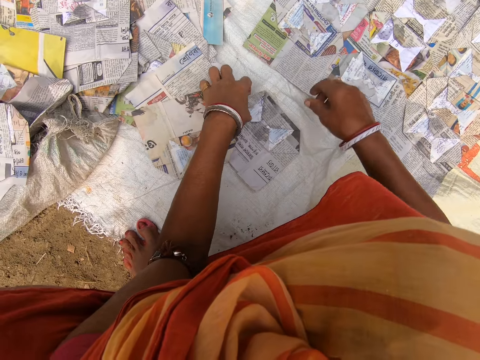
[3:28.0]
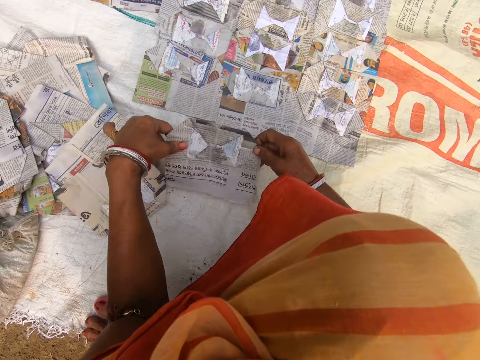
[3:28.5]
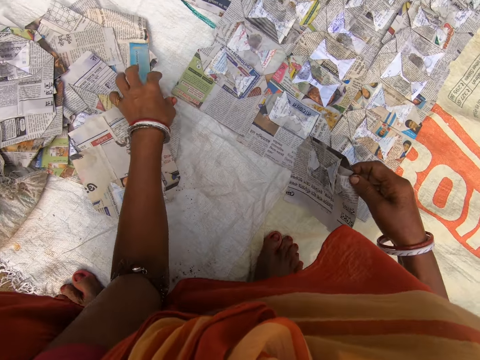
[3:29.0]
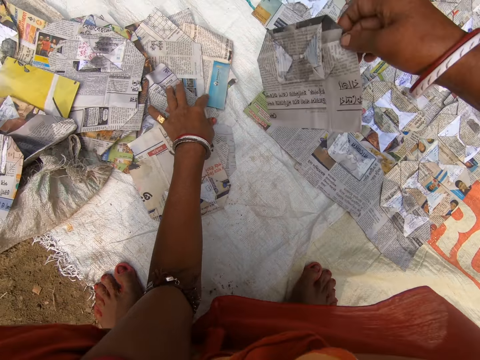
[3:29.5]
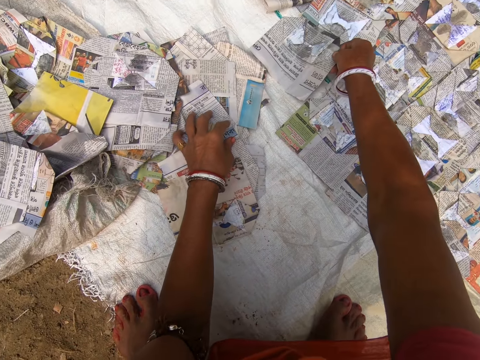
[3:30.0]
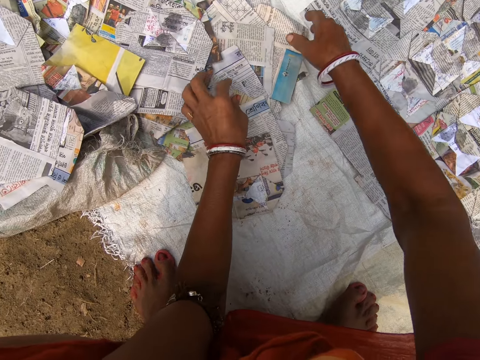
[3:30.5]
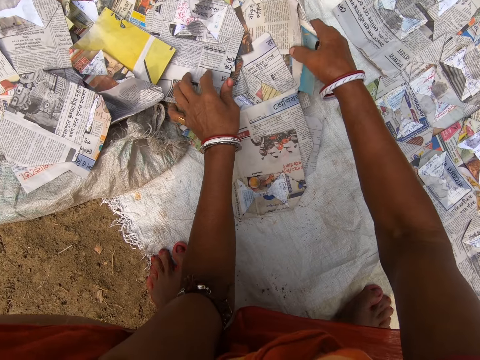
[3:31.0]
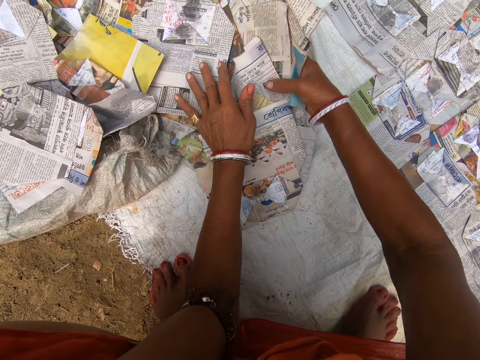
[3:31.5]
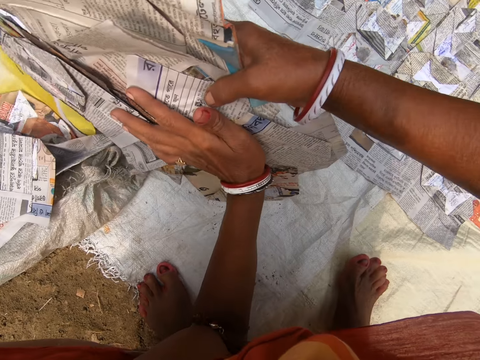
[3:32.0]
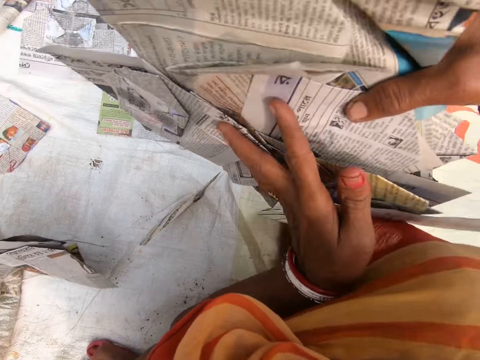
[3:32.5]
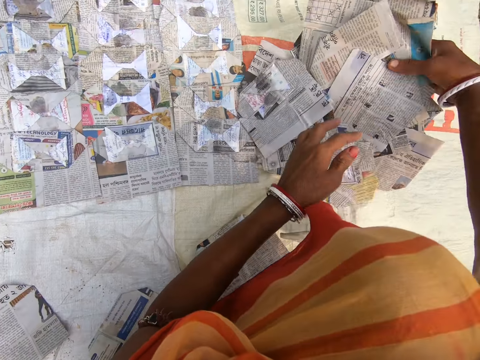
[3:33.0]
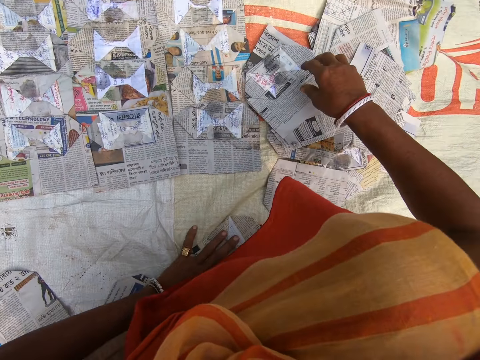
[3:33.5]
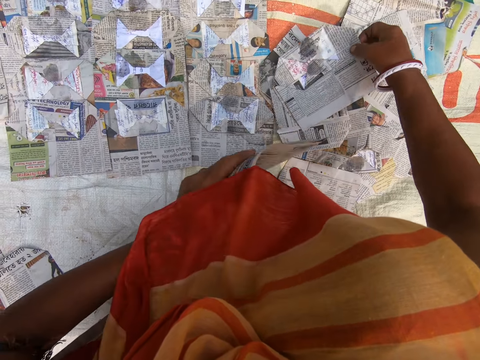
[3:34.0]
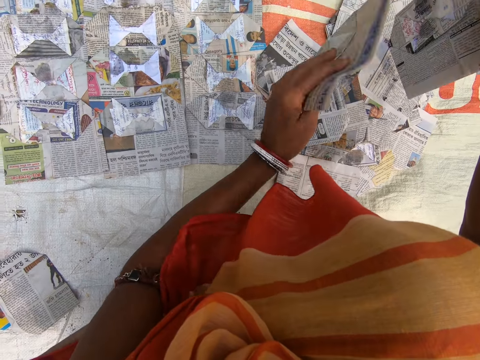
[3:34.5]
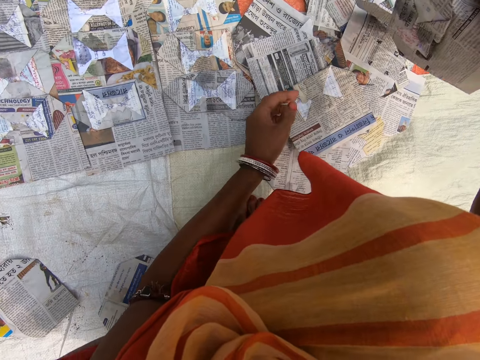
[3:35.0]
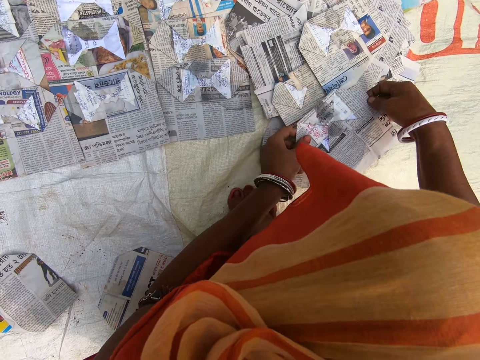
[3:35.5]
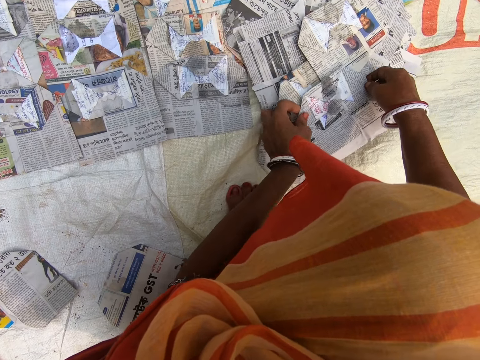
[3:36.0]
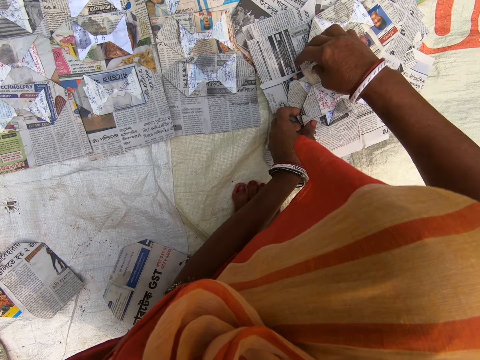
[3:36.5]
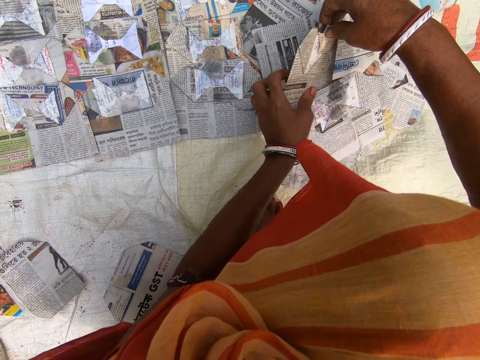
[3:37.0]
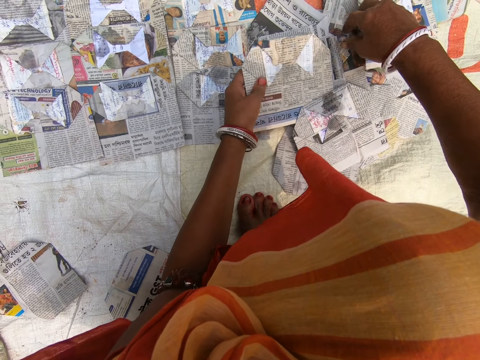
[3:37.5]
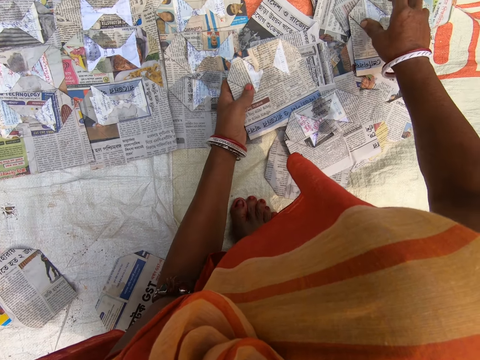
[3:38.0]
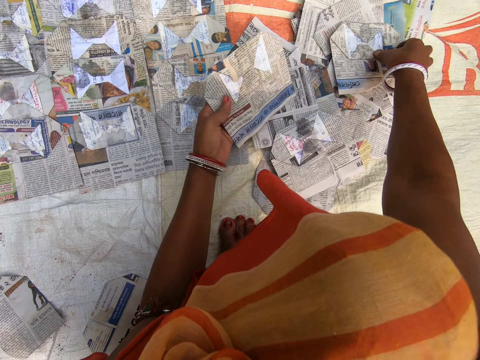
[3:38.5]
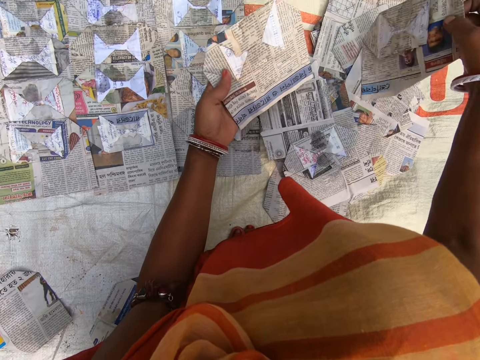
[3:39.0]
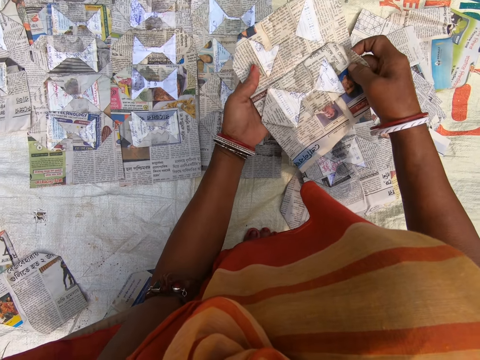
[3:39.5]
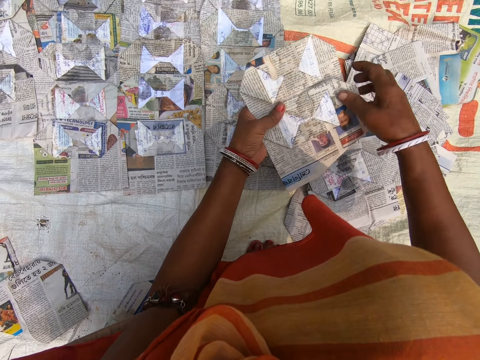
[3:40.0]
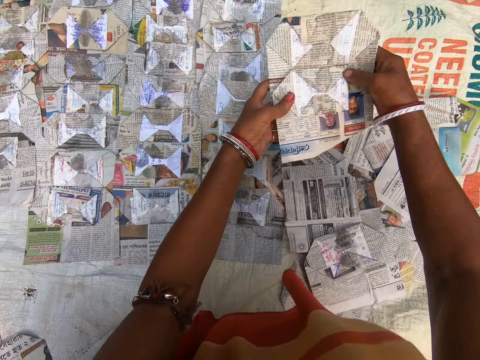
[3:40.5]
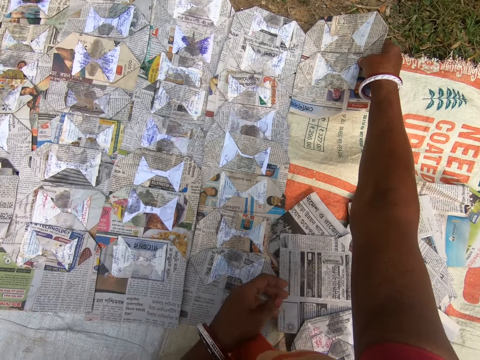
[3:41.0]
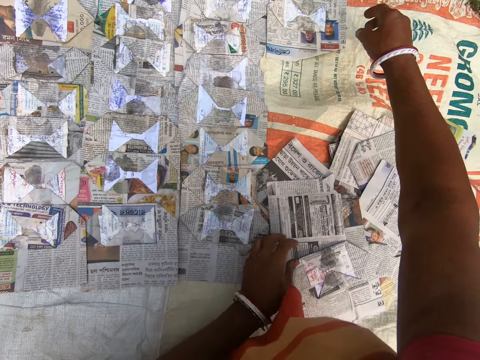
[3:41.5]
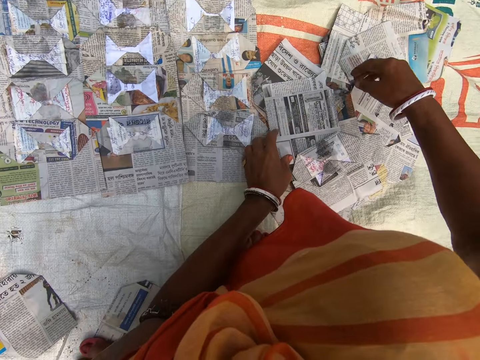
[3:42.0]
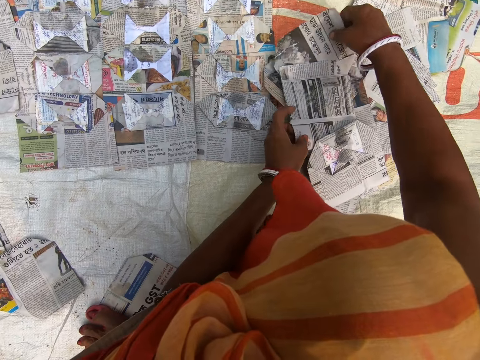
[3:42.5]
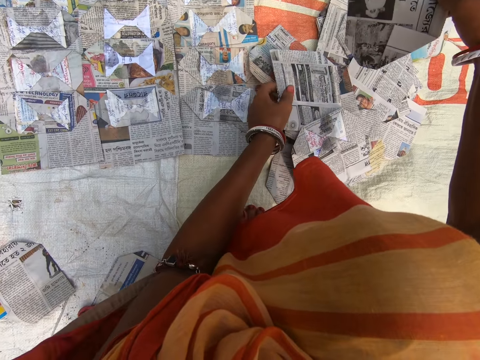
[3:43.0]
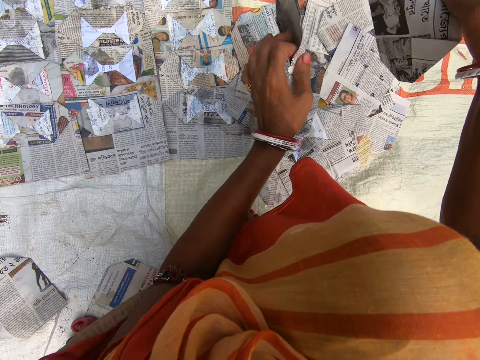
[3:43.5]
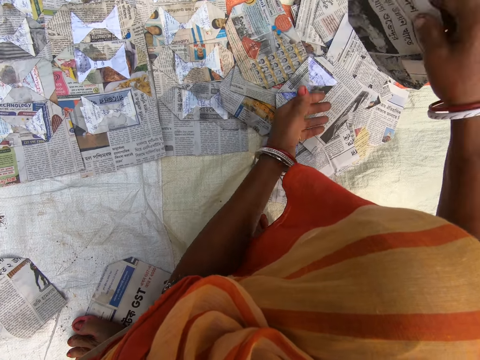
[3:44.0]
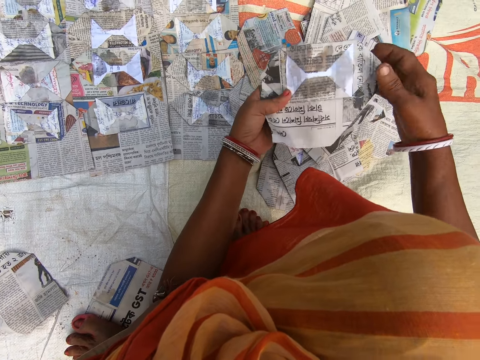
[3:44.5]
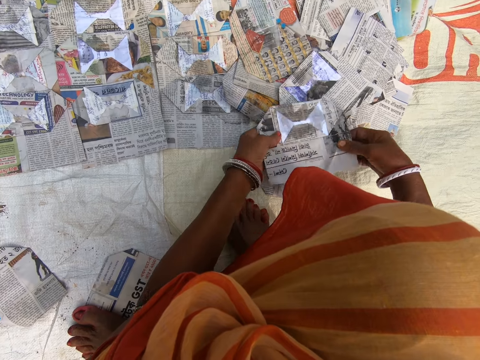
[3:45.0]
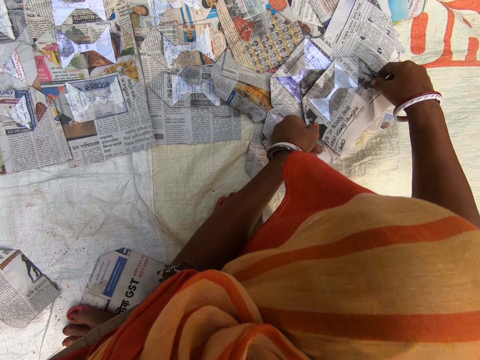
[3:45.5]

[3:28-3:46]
The camera wearer places the magazine on the sack. They pick up the magazine. They look at the magazine. They place the magazine on the sack. They pick up the magazine. They pull the magazine. They drop the magazine. They pick up the magazine. They look at the magazine. They pick up the magazine. They look at the magazine. They place the magazine on the sack. They pick up the magazine. They look at the magazine.

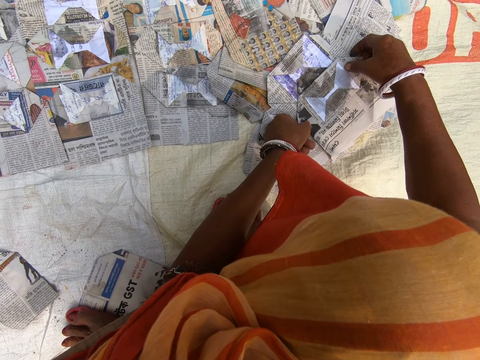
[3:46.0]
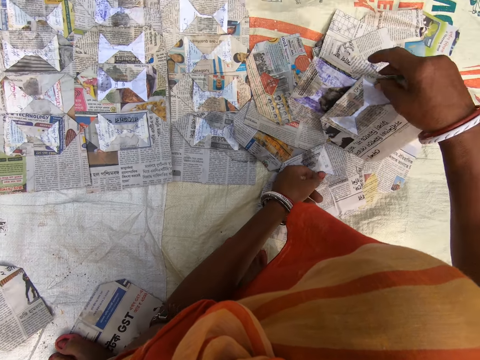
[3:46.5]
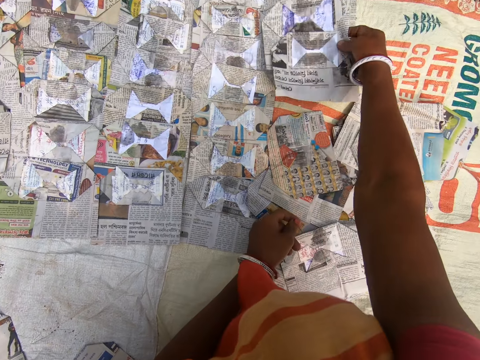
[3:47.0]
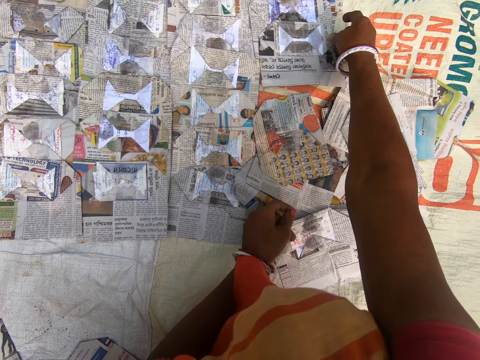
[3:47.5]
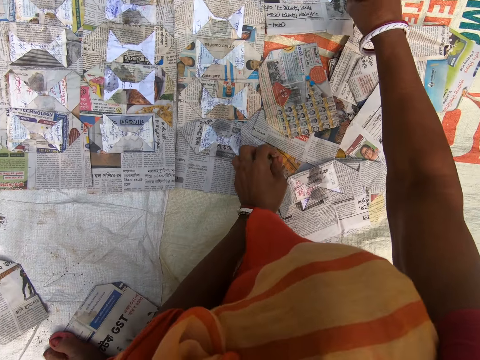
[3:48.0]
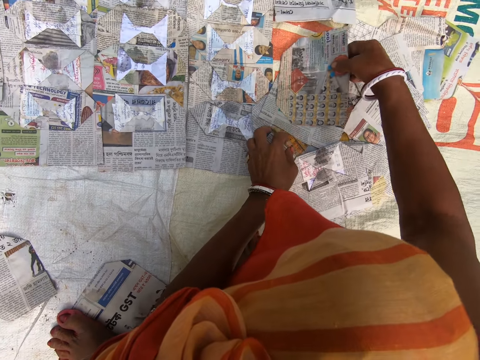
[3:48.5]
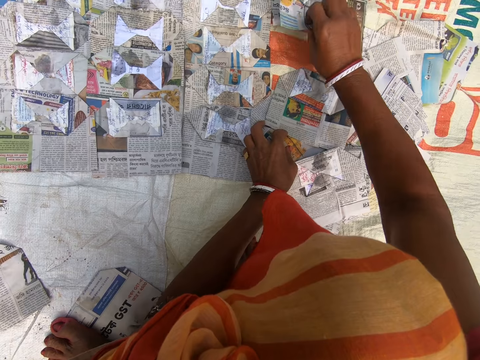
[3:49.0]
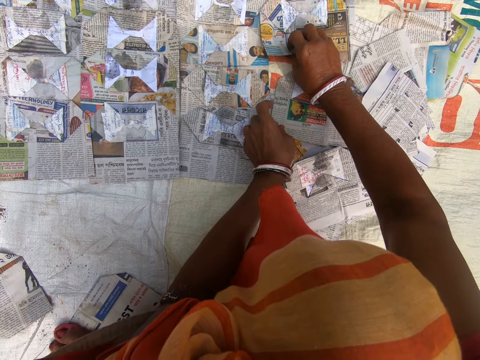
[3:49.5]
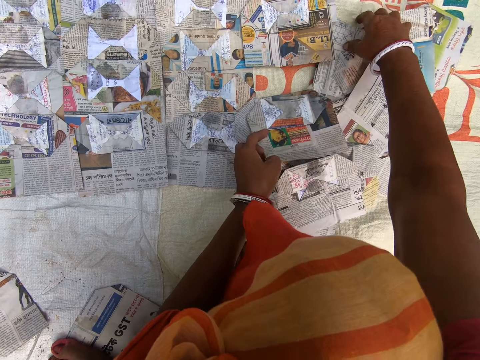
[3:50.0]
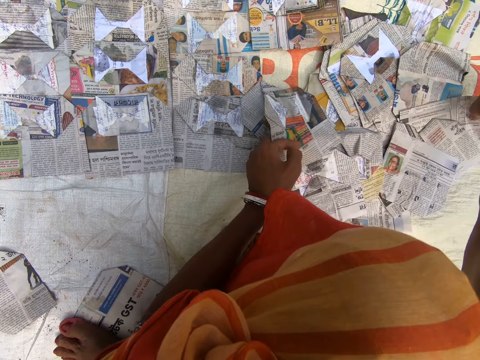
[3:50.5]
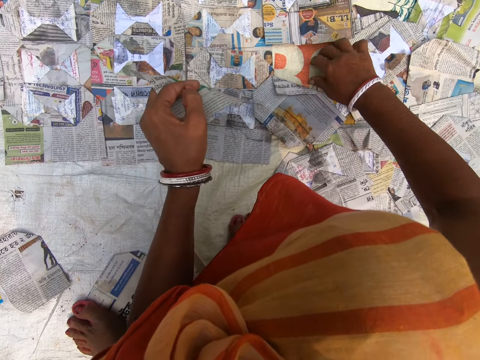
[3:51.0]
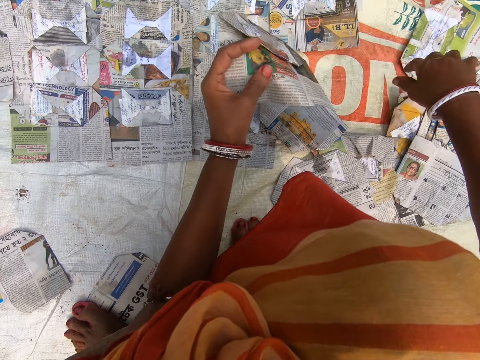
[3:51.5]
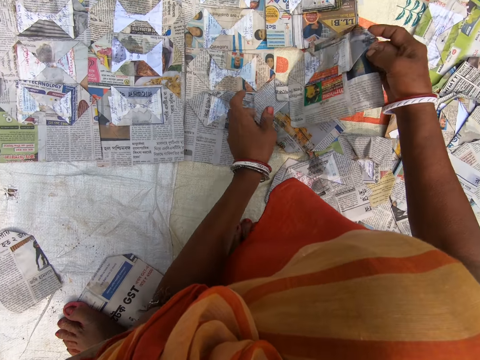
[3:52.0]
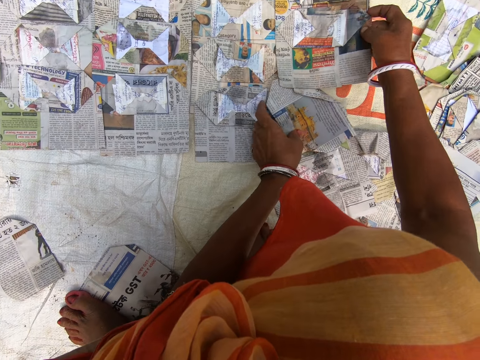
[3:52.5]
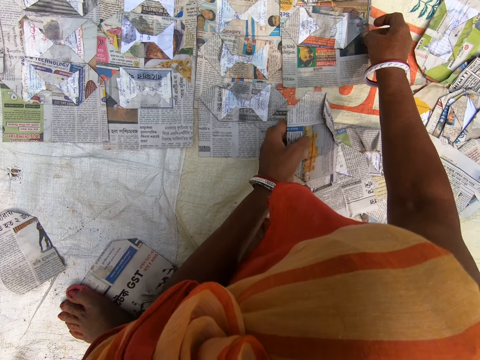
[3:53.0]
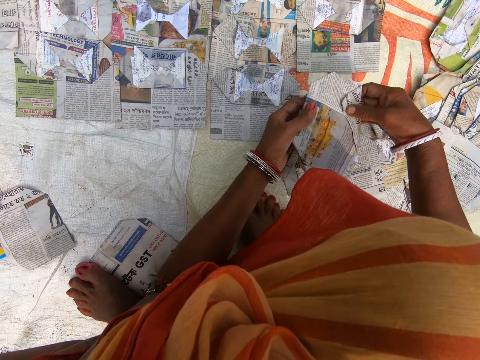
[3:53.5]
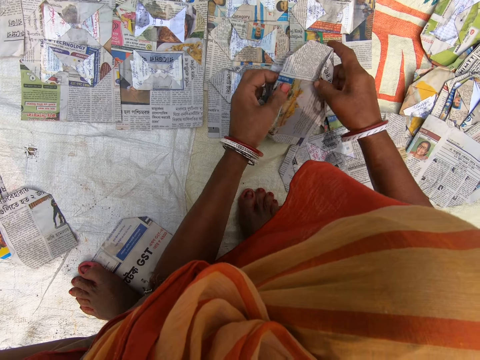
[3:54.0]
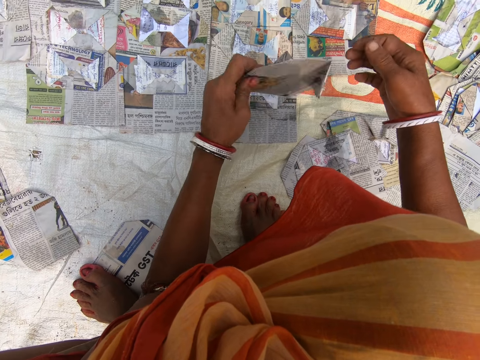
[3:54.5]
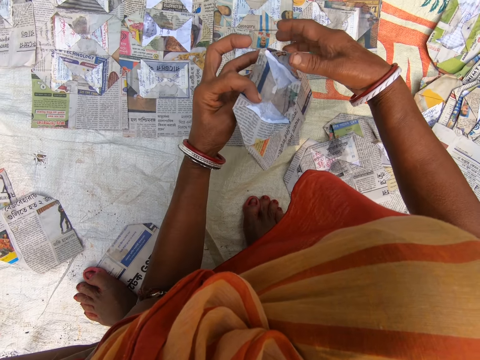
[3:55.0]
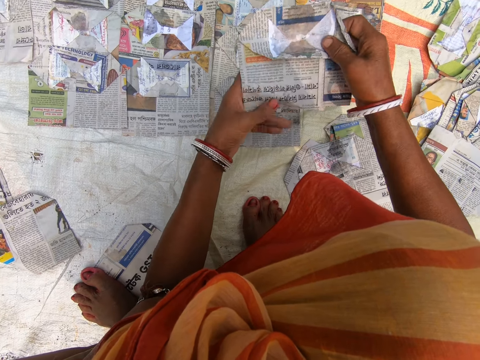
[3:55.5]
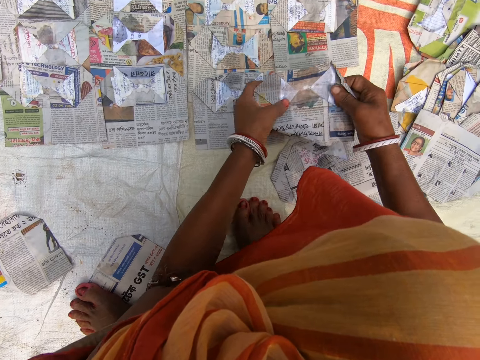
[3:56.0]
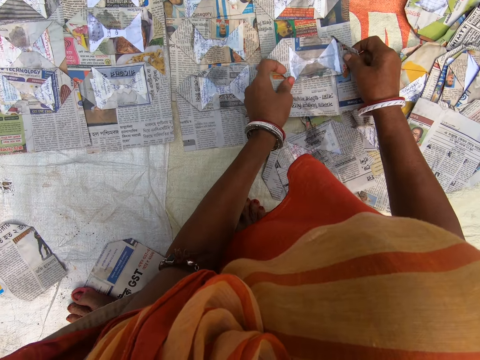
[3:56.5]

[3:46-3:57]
The camera wearer touches the magazine. They place the magazine on the sack. They pick up the magazine. They touch the magazine. They push the magazine. They place the magazine on the sack. They pick up the magazine. They look at the magazine.
